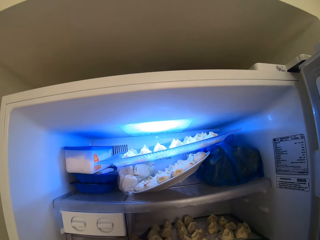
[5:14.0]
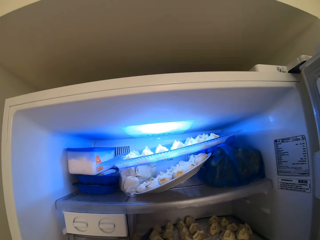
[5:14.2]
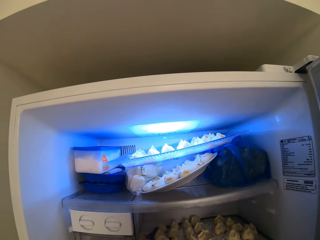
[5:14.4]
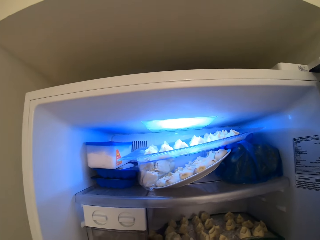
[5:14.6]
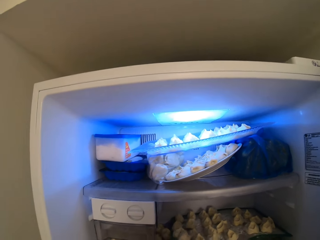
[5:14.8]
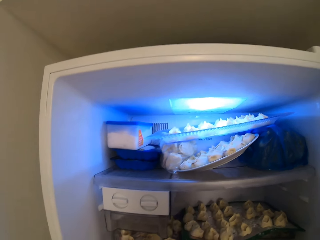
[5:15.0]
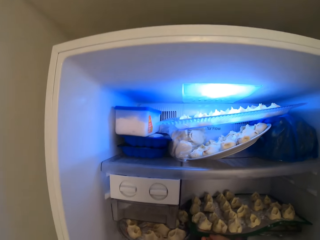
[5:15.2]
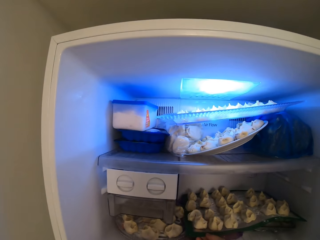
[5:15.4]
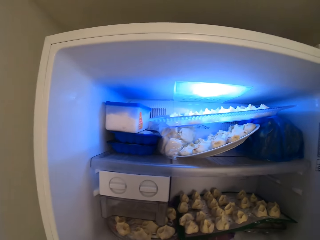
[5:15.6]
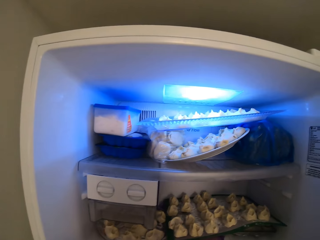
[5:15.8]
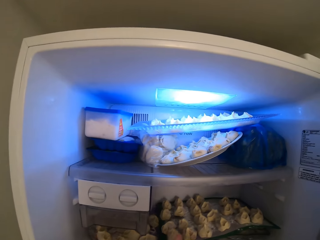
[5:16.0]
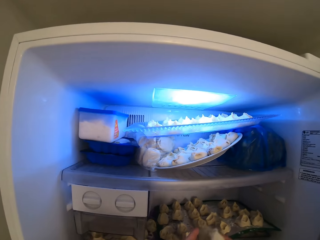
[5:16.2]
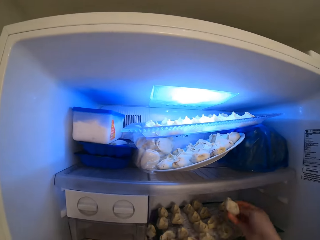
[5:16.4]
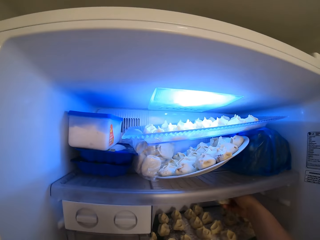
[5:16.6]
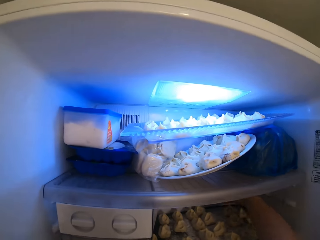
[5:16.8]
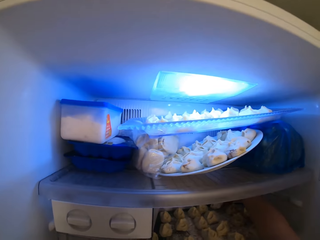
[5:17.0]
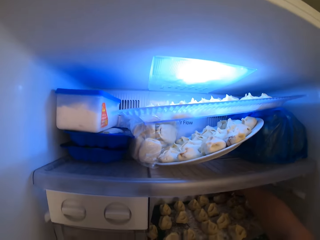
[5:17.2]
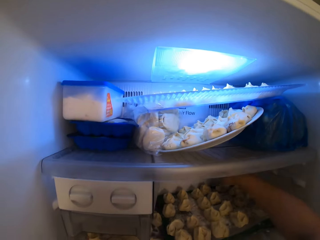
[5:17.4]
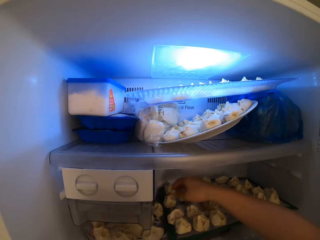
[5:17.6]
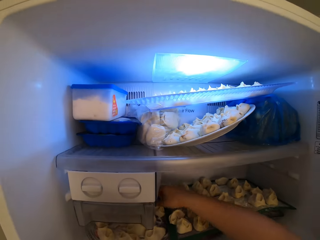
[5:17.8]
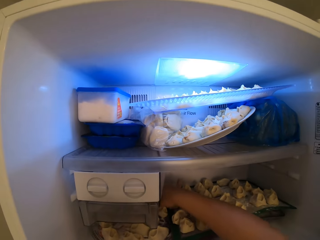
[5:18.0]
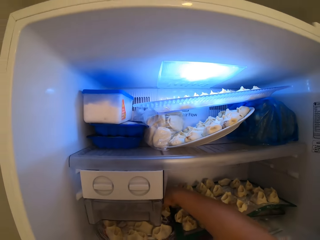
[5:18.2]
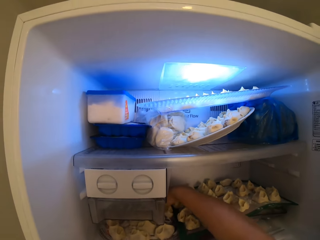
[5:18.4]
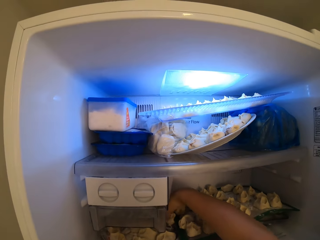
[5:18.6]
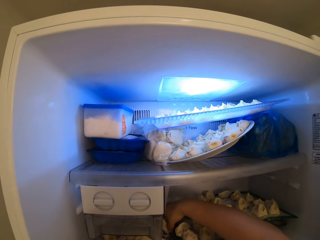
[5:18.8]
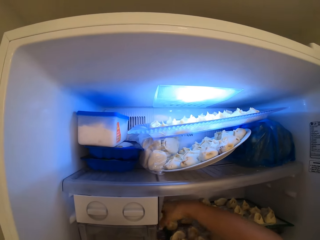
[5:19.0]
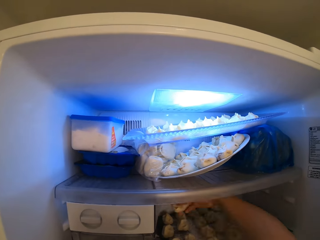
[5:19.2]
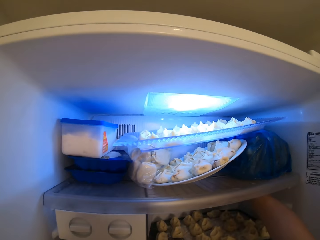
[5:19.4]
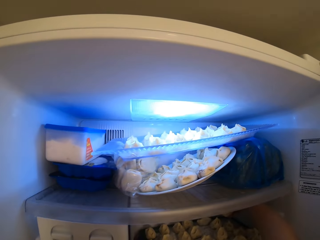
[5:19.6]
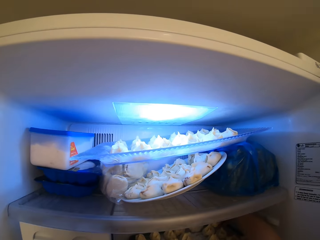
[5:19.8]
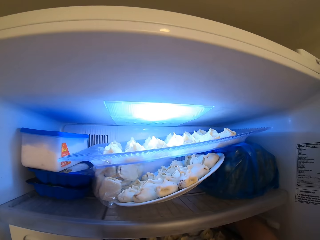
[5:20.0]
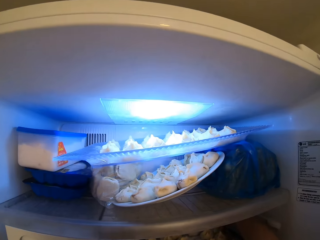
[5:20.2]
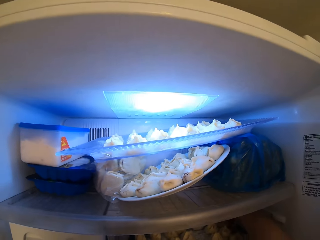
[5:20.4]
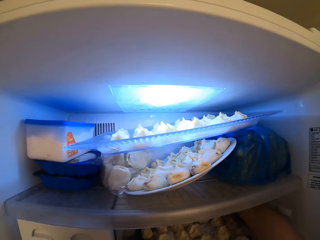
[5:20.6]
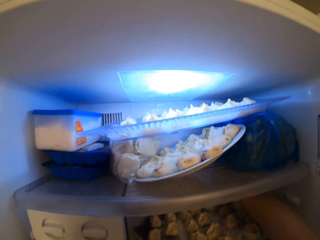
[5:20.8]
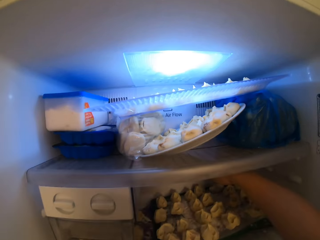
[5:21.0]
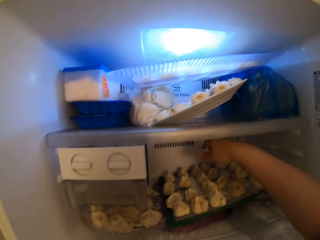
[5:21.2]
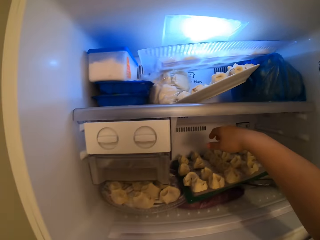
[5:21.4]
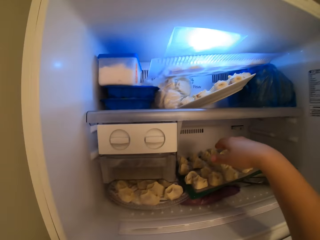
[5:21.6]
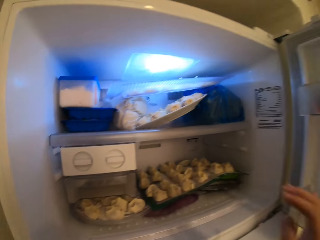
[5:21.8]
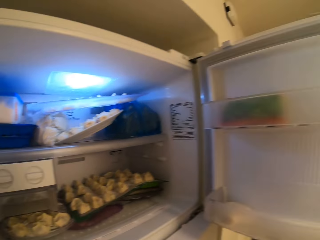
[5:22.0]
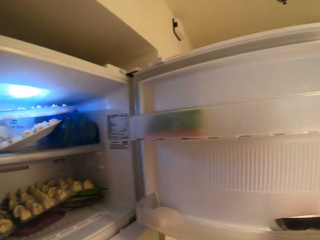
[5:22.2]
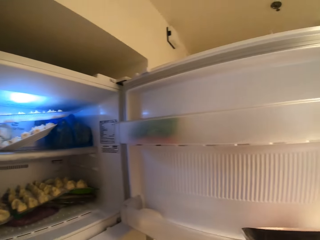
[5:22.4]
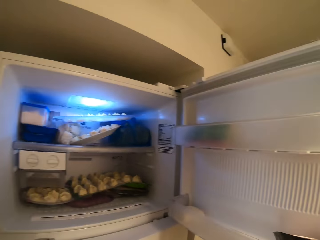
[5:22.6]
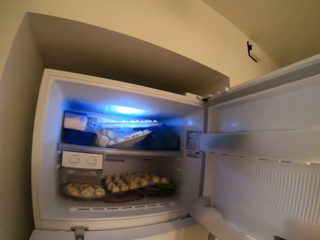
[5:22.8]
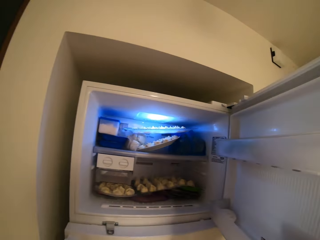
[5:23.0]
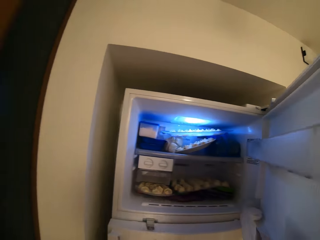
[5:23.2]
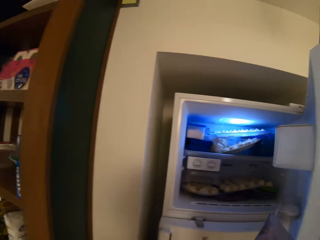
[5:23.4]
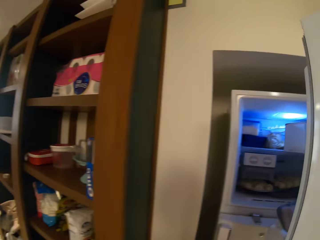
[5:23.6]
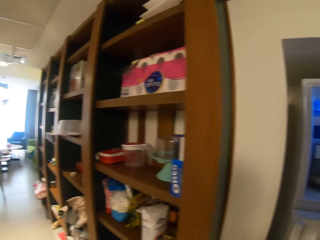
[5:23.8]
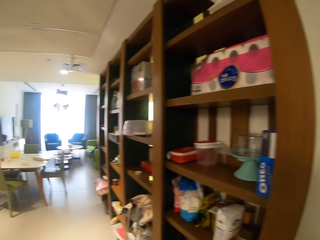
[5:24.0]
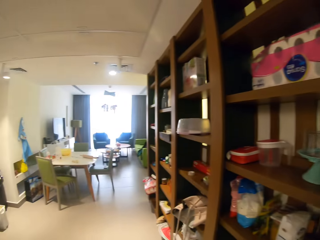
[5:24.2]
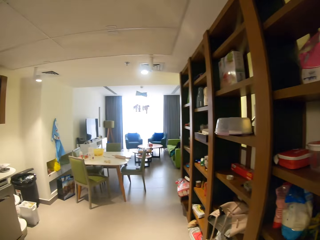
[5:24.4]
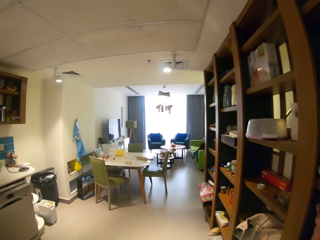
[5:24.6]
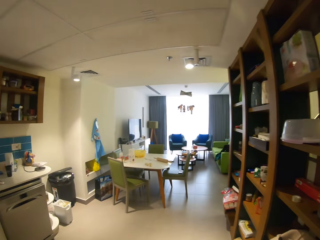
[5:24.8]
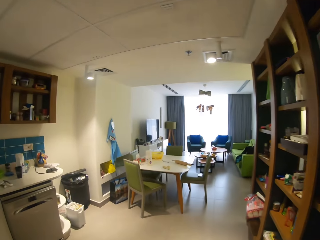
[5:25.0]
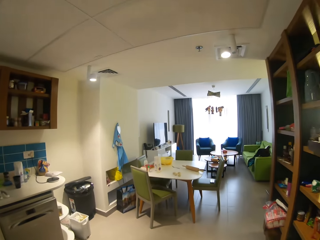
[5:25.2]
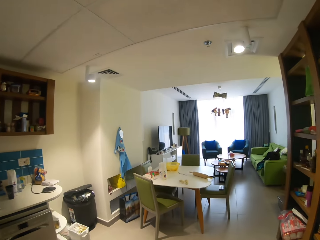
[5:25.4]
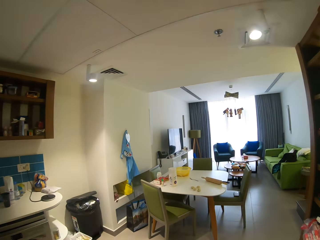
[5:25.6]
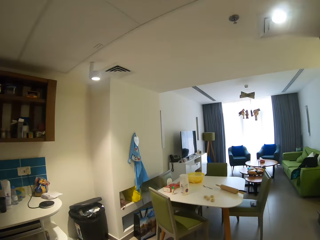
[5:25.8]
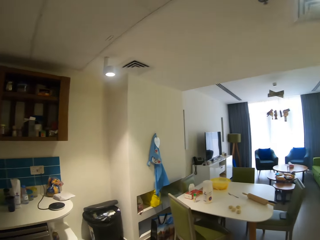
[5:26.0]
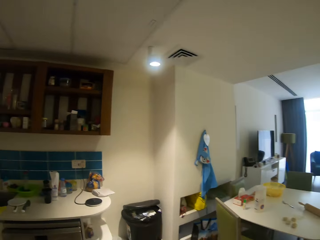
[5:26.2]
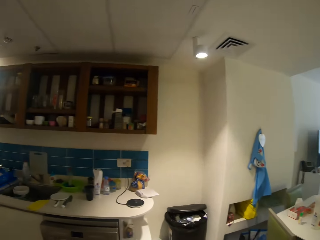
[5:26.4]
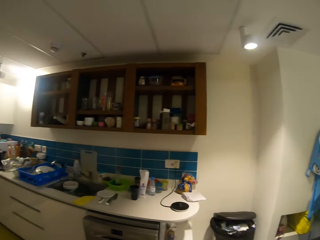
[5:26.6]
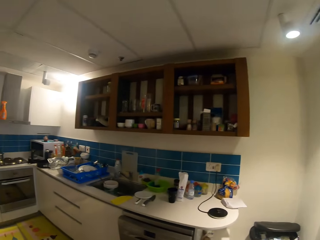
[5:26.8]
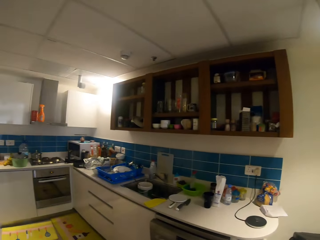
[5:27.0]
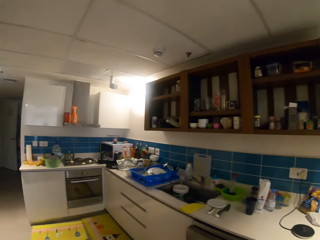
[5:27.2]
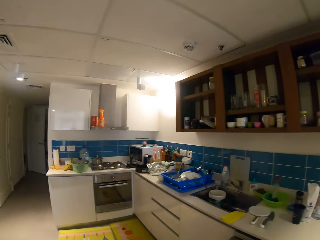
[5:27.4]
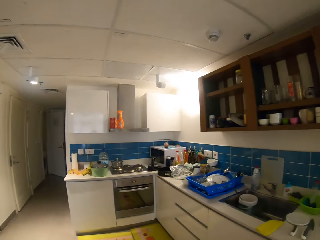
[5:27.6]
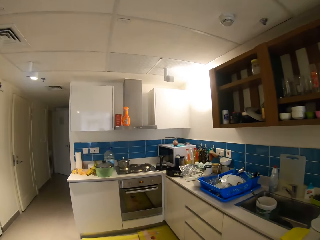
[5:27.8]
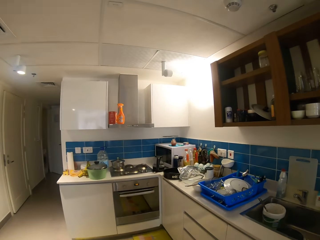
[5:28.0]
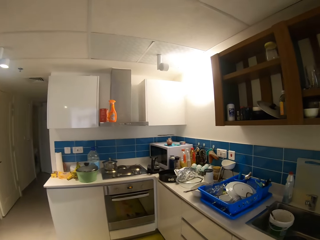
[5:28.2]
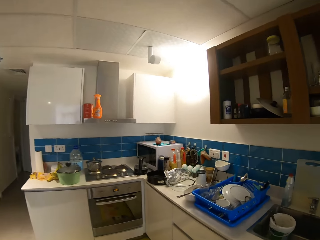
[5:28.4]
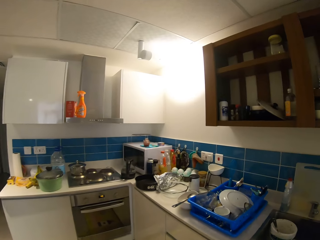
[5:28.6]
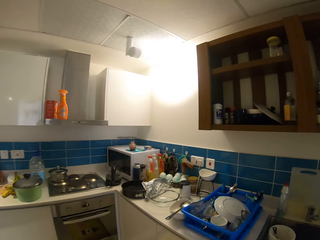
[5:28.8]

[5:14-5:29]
The camera wearer puts cookies on the other cookies tray. They close the freezer. They walk around.

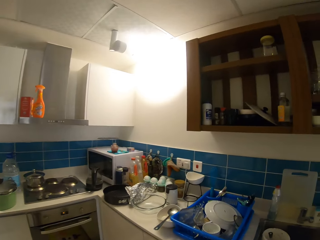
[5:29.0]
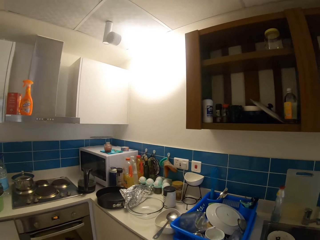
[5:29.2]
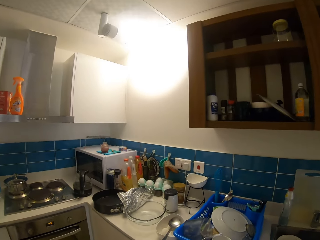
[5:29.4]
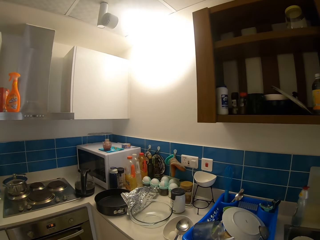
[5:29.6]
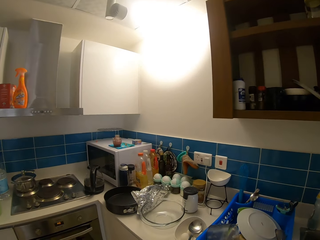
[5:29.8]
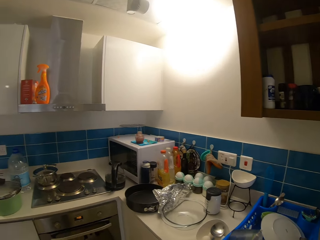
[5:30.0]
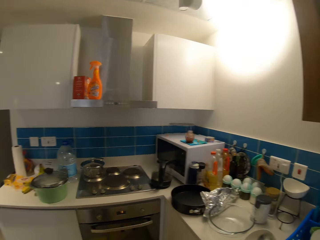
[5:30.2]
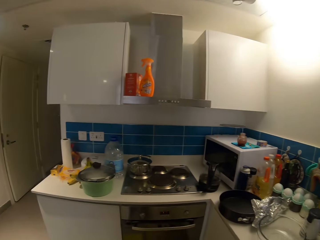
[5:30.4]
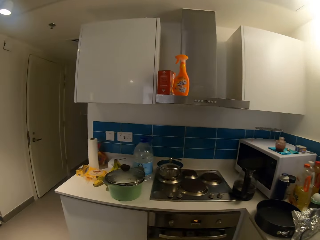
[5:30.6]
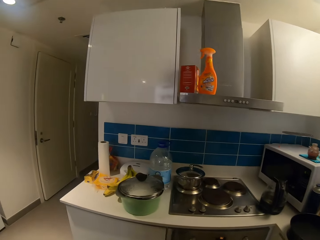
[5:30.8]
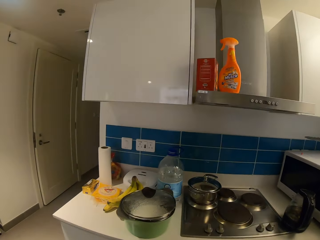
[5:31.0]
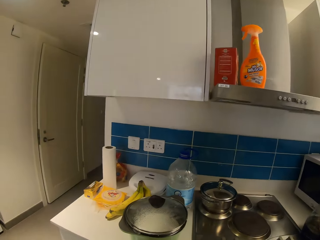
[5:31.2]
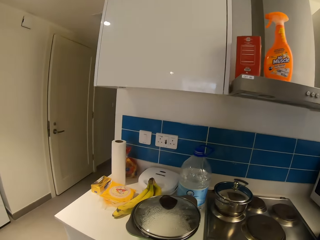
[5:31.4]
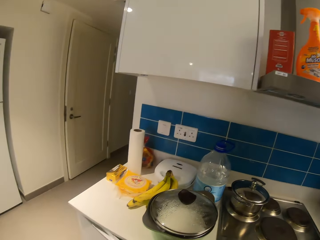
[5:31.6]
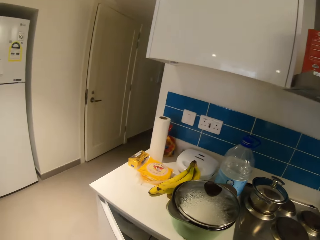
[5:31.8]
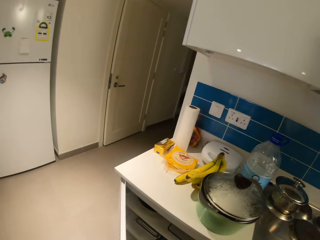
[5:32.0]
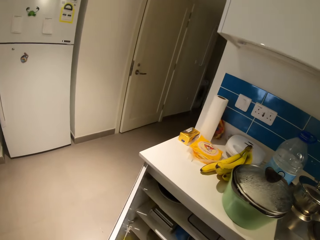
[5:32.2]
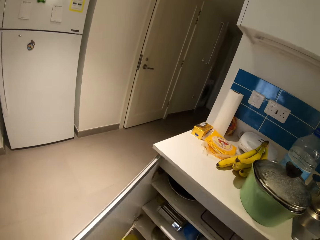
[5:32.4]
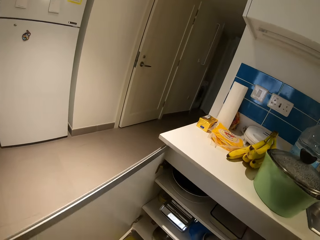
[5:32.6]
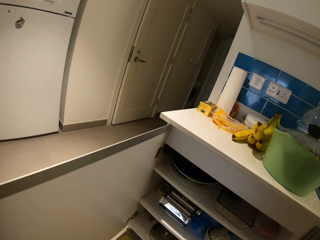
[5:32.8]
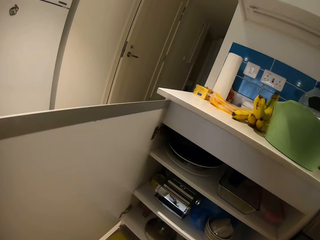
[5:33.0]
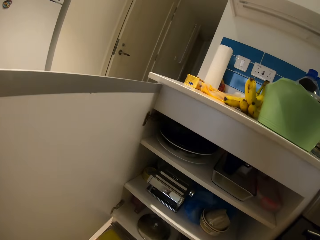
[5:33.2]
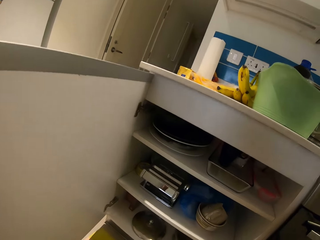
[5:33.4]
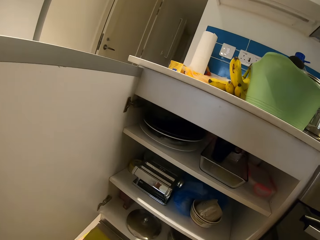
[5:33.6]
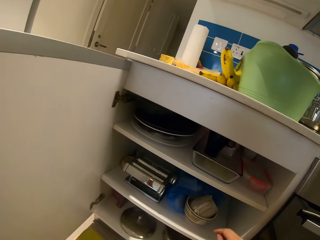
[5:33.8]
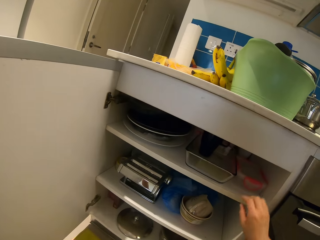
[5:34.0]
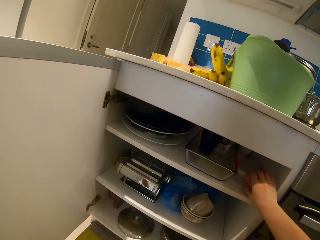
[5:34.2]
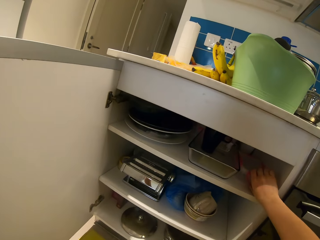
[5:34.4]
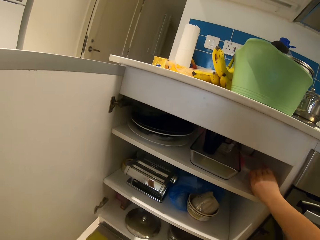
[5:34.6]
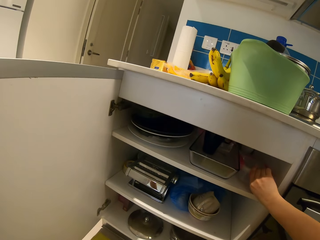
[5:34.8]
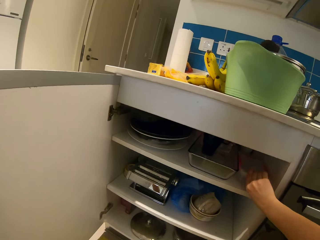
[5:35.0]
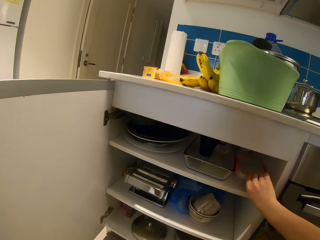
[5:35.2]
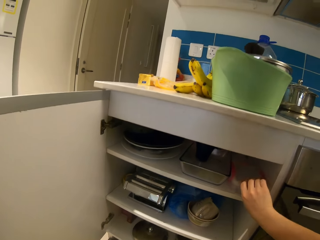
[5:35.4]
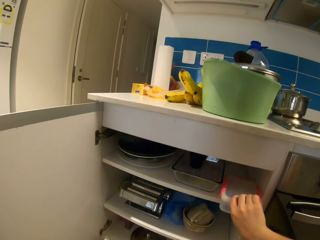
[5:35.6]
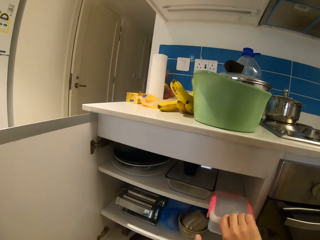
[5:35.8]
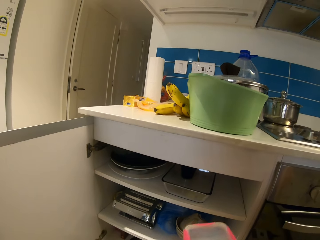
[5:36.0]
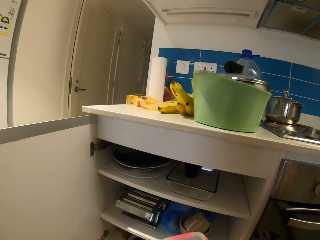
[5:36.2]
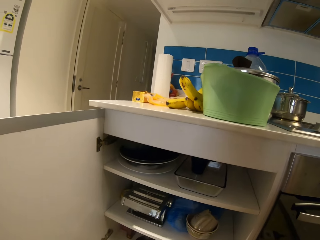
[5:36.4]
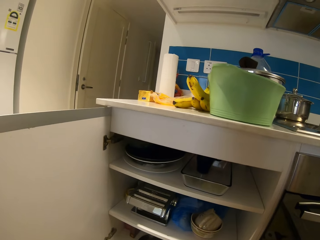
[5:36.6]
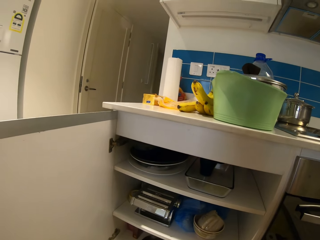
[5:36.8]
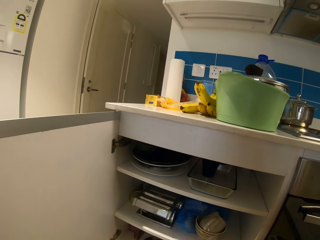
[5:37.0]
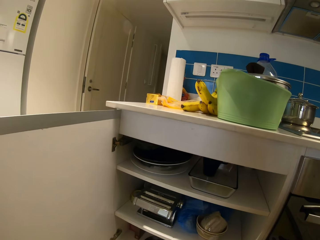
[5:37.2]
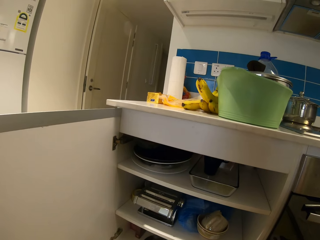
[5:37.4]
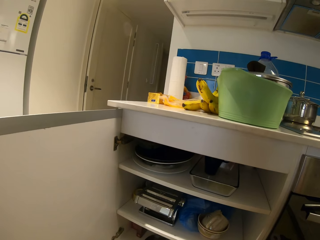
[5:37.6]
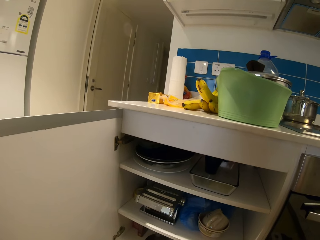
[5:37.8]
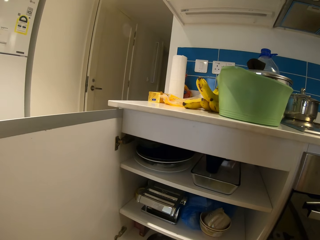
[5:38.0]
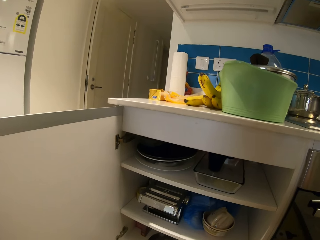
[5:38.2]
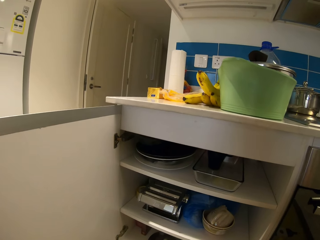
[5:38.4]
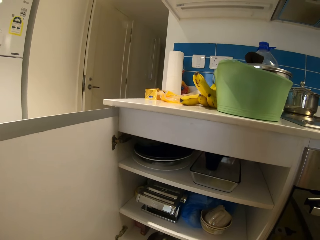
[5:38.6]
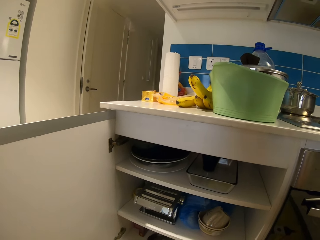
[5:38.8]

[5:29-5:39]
The camera wearer opens a cabinet. They pick up a bowl. They carry a plate.
